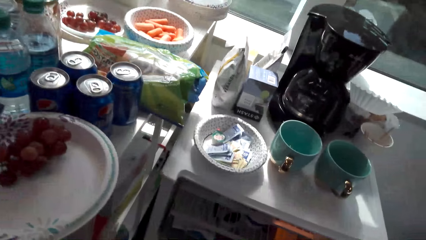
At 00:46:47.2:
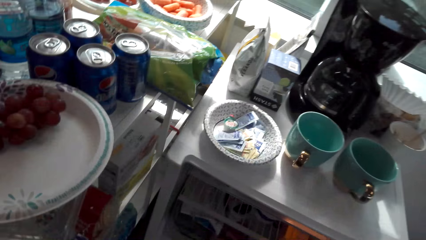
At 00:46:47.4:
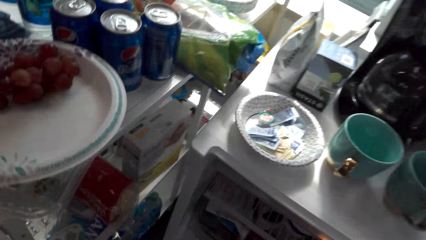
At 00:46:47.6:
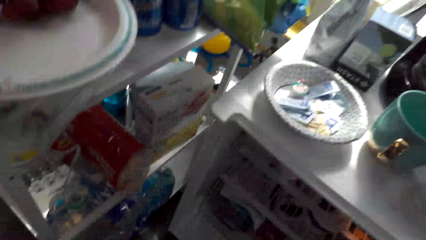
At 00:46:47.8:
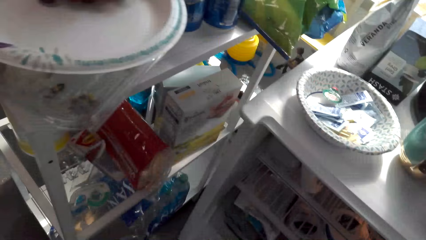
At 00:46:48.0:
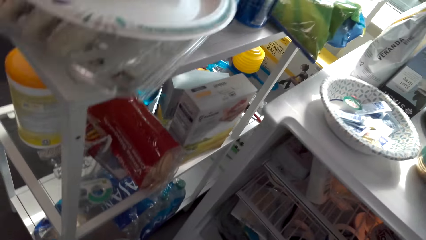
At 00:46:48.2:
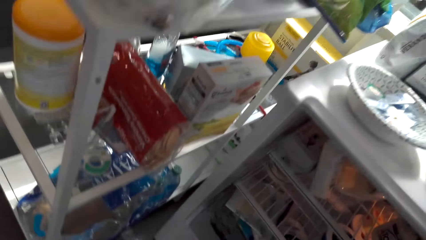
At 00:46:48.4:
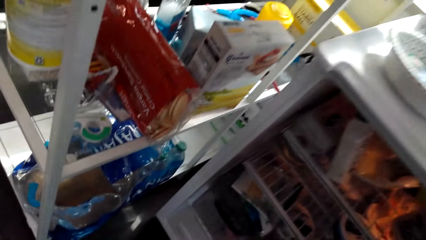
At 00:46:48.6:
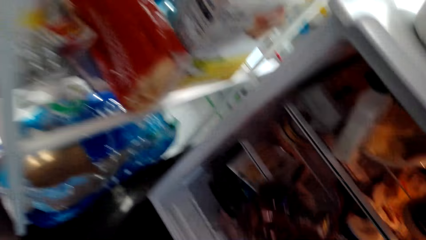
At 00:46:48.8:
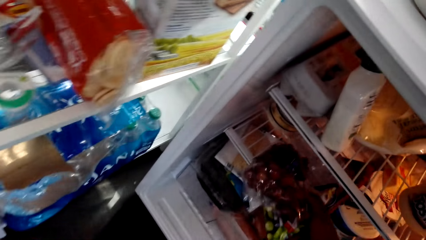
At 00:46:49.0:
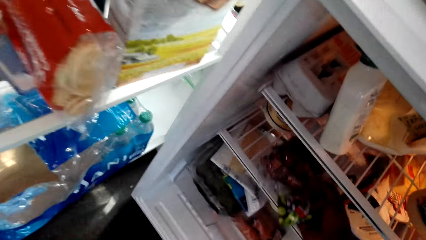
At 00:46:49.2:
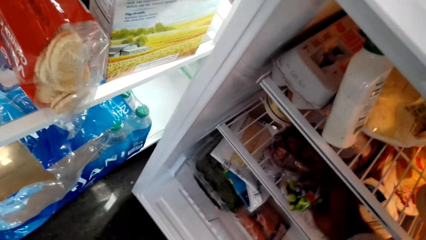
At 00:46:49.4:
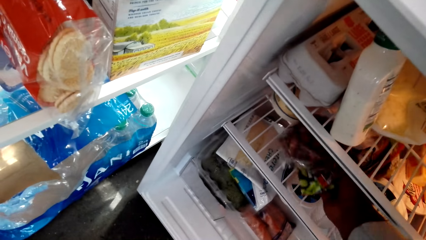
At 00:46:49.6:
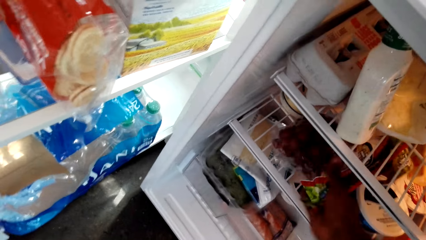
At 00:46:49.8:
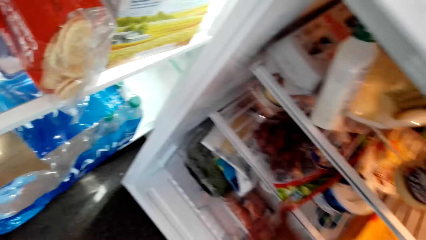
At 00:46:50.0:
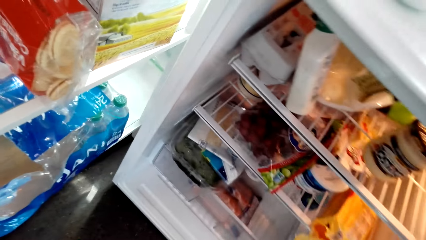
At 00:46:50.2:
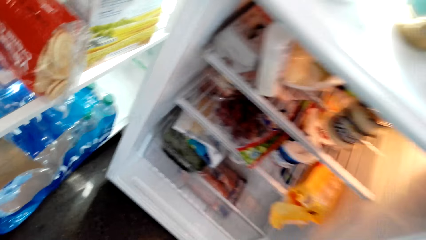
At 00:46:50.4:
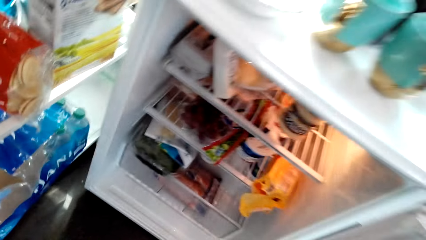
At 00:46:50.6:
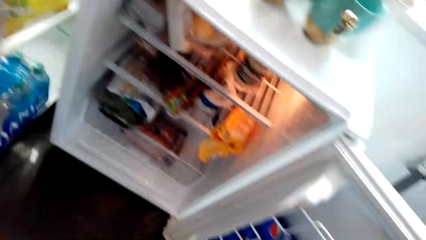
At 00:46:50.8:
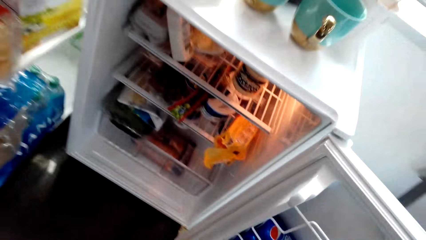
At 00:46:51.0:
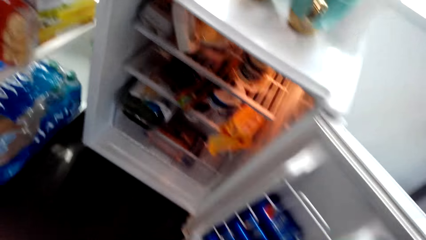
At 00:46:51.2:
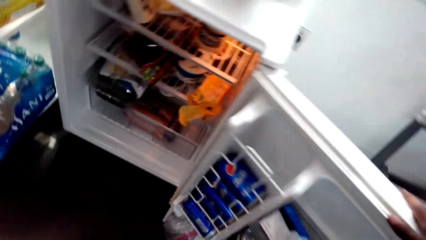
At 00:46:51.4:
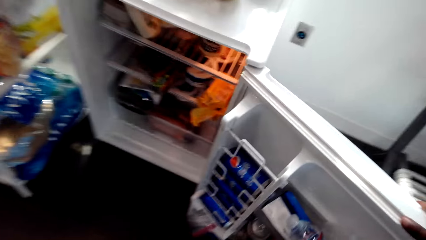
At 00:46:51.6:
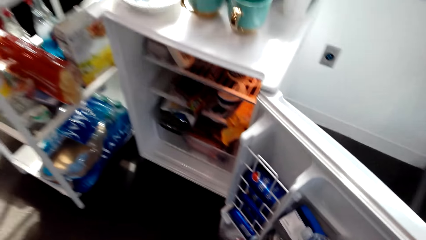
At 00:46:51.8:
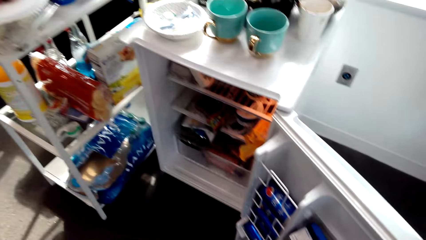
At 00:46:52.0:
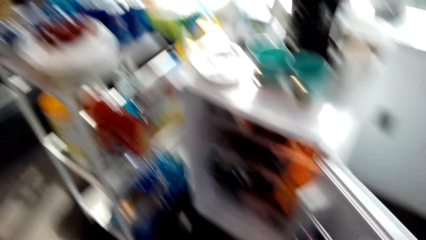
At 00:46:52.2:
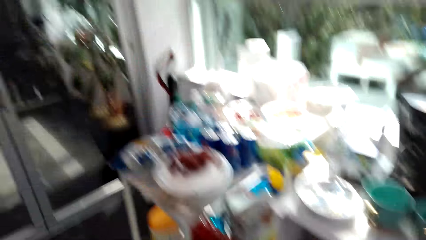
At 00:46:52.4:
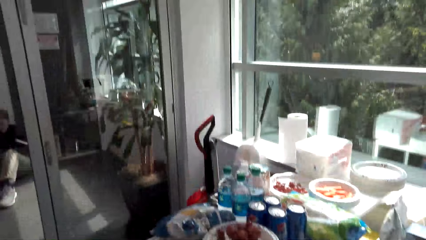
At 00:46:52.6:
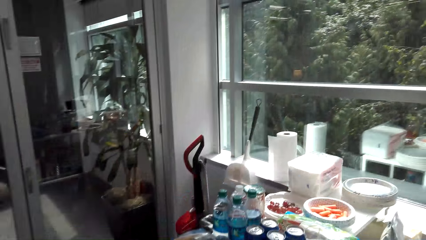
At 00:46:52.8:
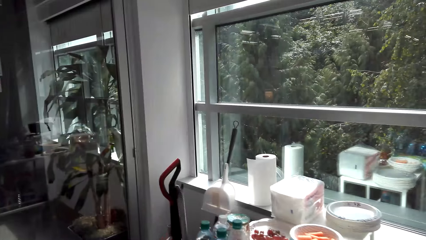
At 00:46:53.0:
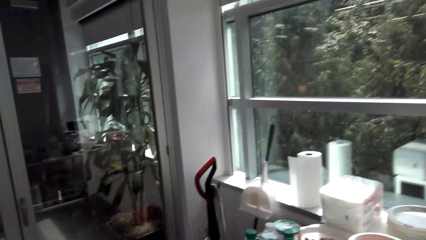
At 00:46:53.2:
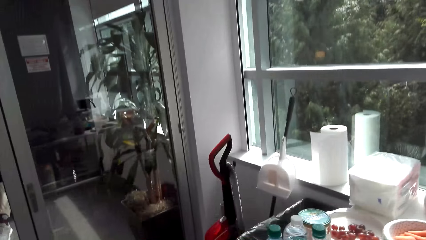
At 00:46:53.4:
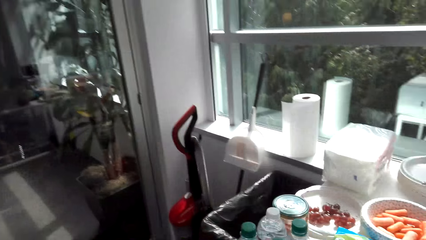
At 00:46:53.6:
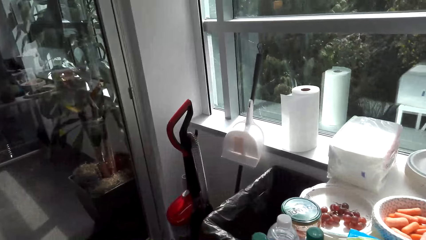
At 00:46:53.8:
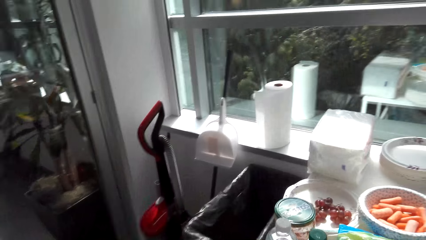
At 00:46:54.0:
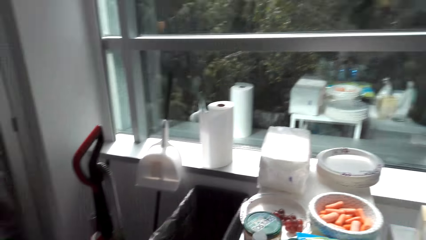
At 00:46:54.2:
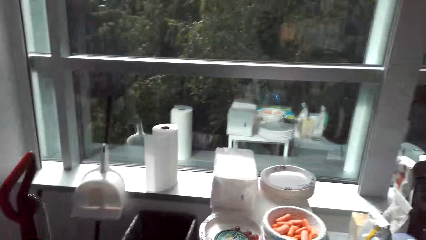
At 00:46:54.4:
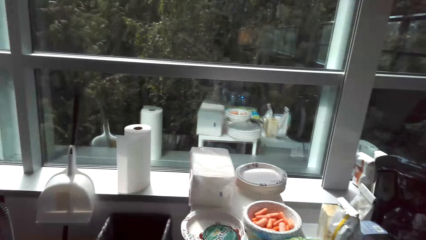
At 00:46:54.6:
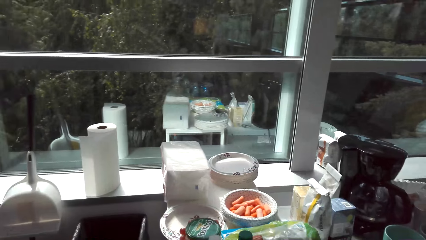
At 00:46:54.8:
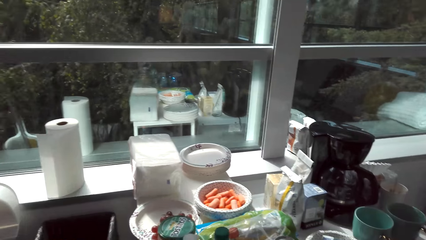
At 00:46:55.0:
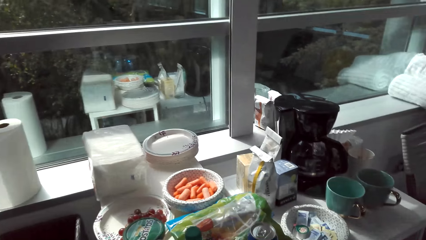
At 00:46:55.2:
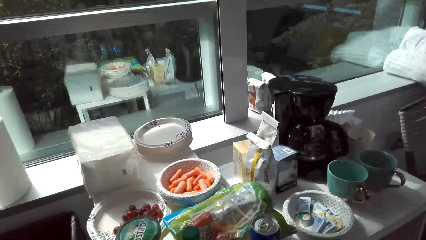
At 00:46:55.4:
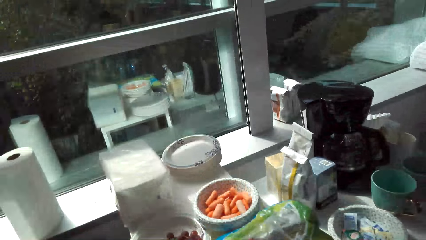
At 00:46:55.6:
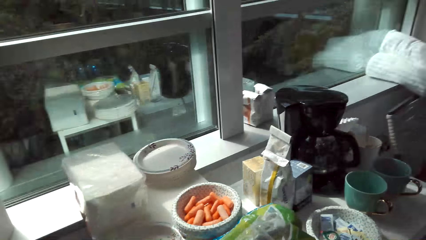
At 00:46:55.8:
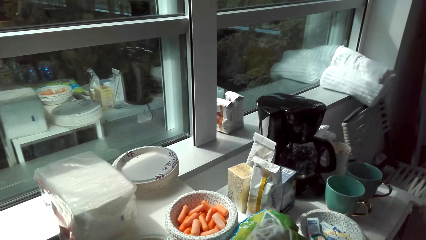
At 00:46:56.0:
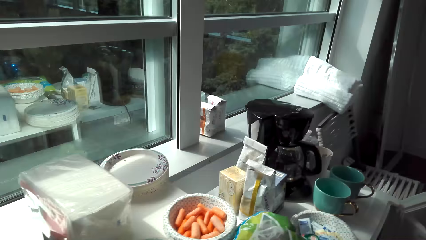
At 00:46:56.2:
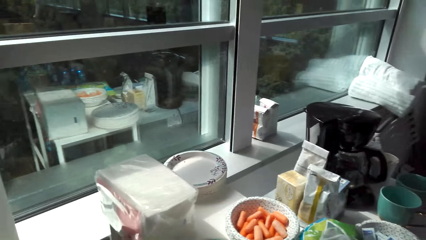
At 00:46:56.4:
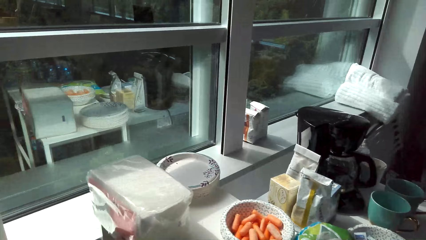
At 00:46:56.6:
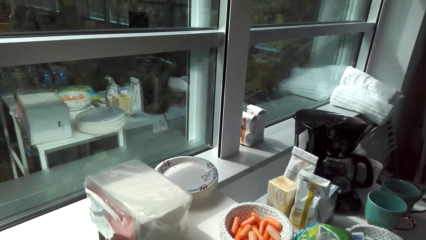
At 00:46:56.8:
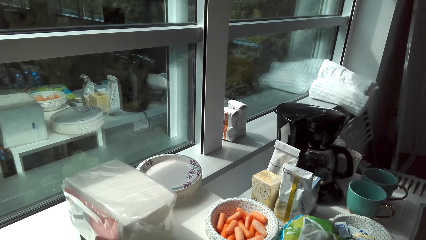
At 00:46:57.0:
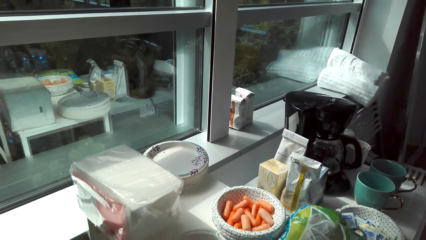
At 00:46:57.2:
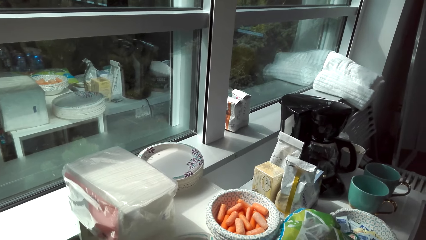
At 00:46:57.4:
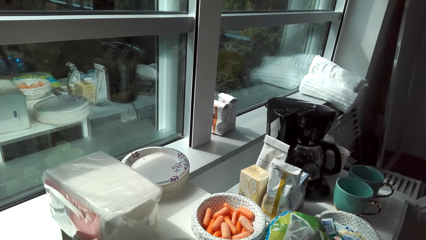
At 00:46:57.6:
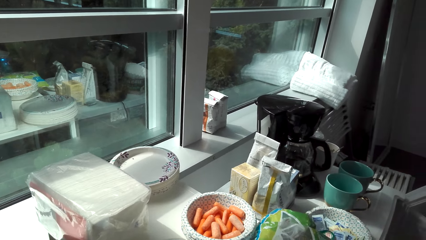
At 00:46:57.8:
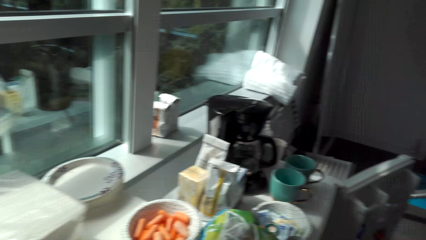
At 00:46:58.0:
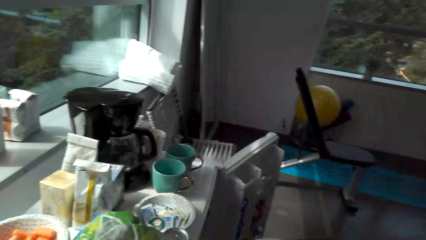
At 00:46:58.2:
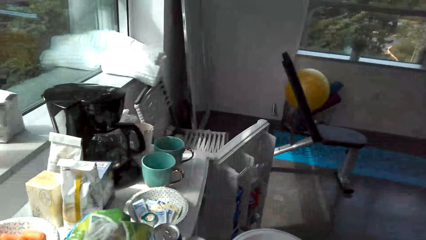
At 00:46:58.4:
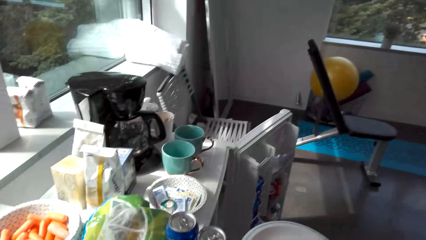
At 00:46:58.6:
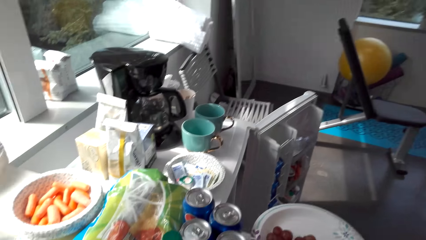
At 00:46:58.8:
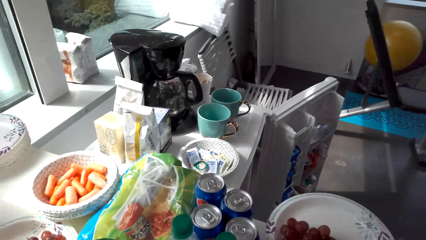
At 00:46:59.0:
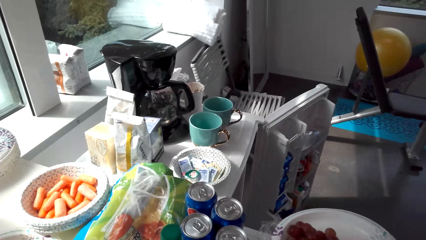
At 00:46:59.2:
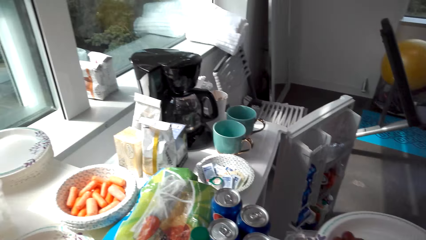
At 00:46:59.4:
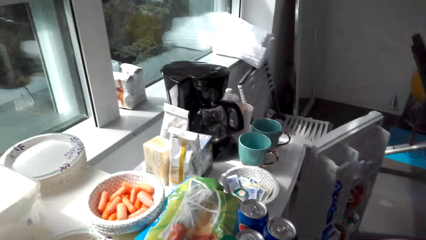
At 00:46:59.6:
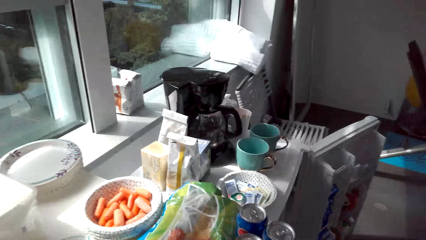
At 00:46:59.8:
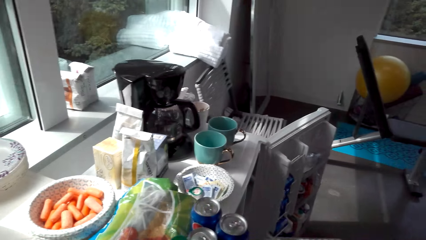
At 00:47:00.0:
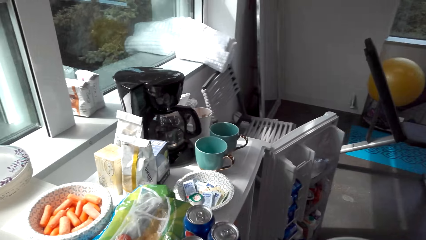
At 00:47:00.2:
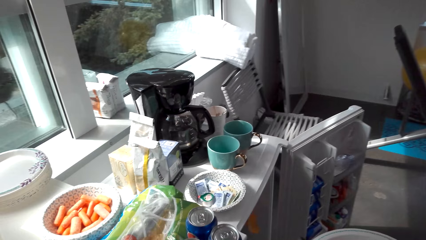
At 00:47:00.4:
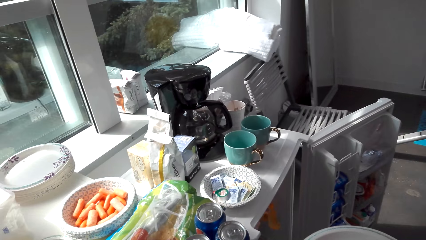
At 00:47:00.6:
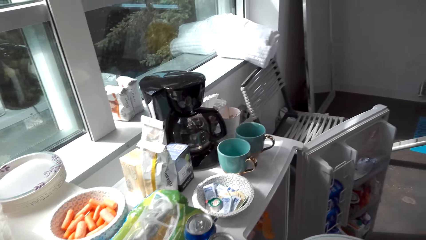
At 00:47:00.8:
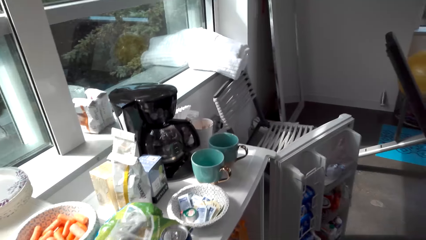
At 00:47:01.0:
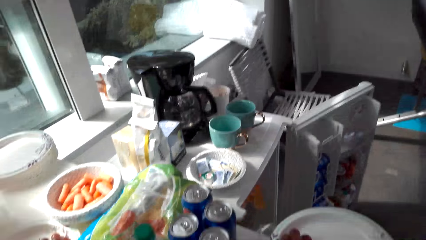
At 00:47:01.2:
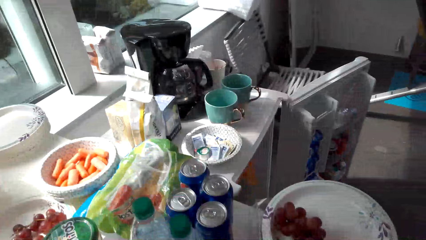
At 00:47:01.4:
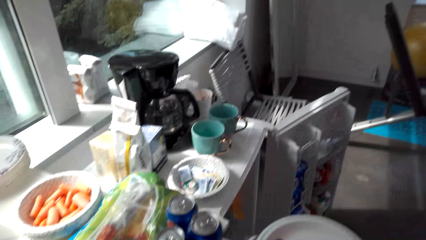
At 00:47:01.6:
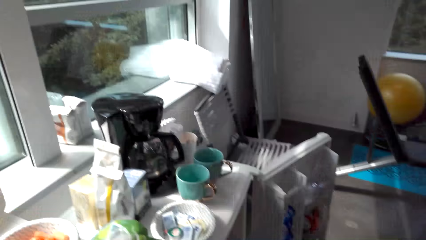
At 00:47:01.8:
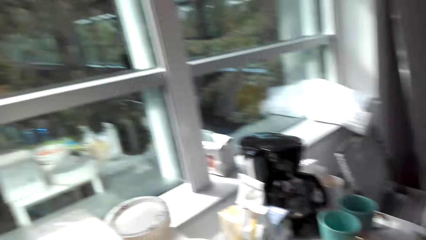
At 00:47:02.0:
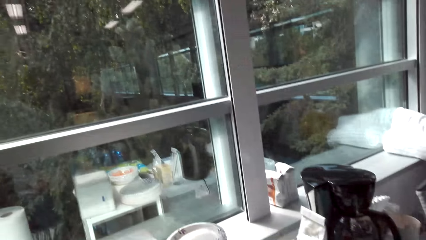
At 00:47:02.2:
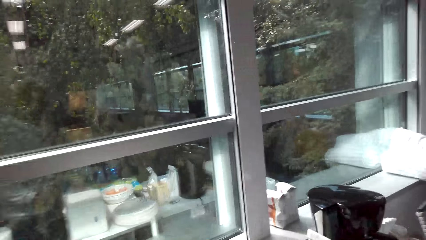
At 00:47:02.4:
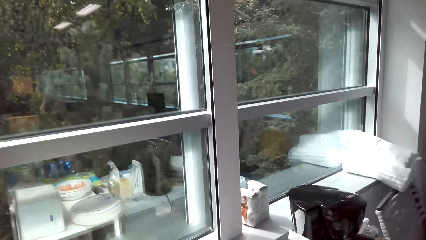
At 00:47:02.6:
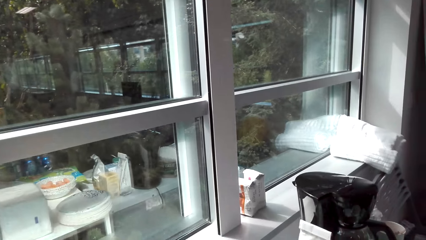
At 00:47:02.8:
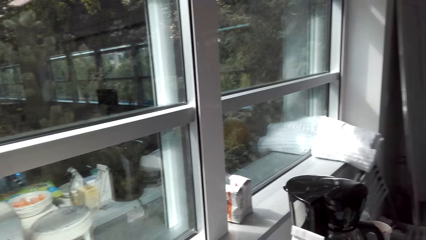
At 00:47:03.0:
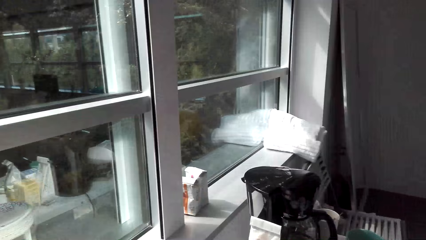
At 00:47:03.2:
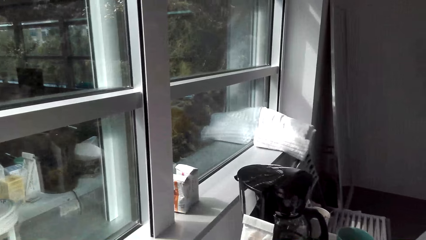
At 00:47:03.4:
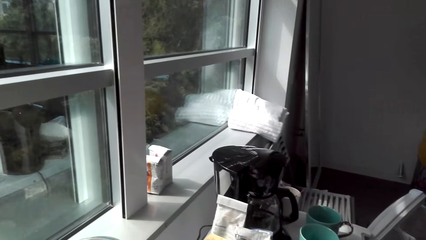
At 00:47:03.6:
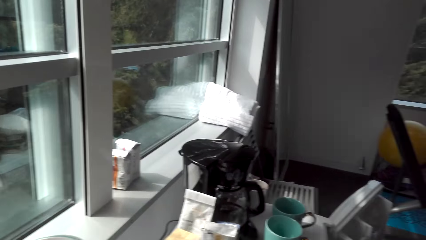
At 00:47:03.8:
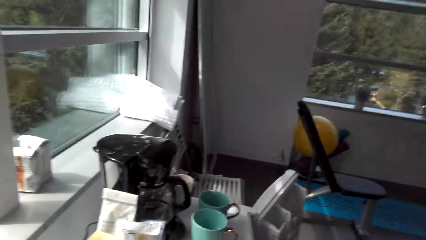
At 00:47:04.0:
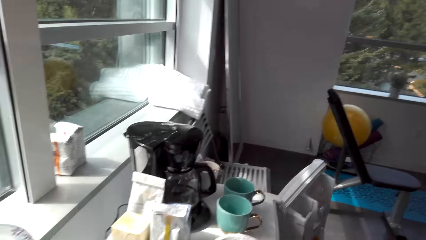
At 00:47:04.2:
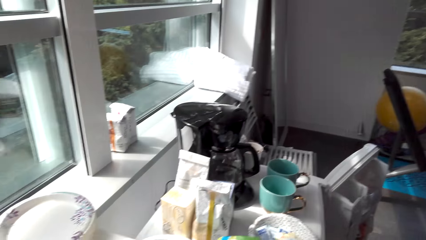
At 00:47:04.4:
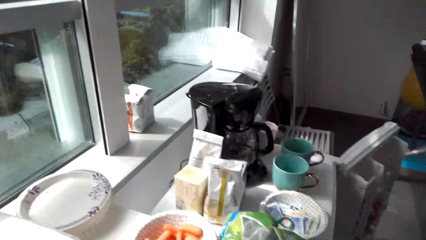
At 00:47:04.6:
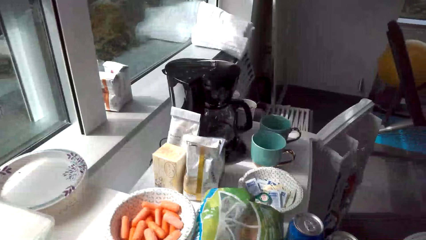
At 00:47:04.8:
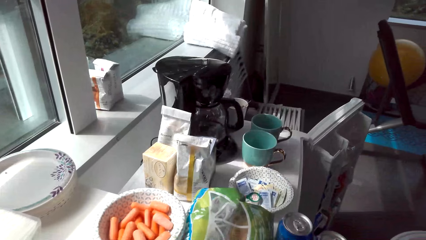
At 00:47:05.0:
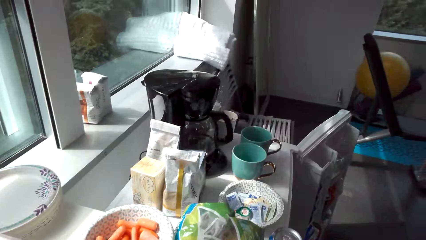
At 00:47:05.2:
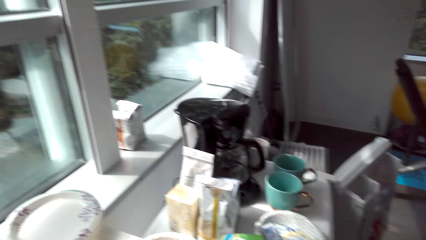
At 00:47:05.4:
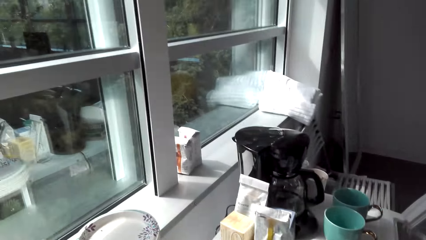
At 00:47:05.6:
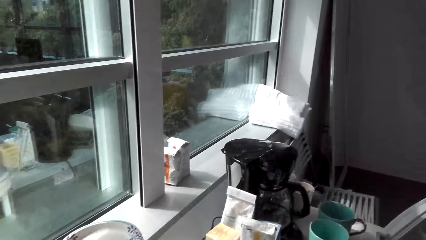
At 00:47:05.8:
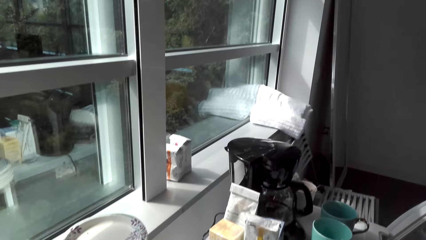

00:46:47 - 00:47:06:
The camera wearer interacts with a man. They put the packet of snacks in the fridge. They look around a room. They talk to the man in the background. They walk around the room. They look around the room. They hold a plate. They walk around the room. They look around the room.
